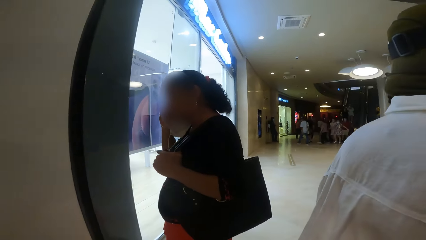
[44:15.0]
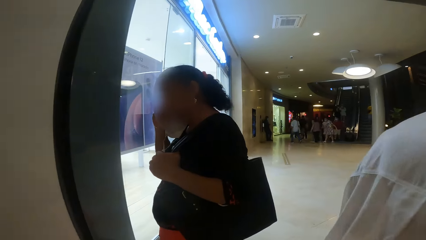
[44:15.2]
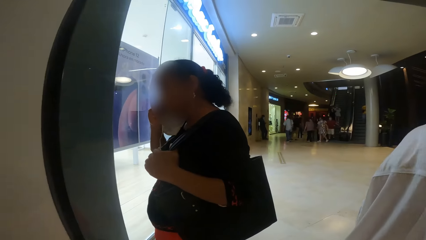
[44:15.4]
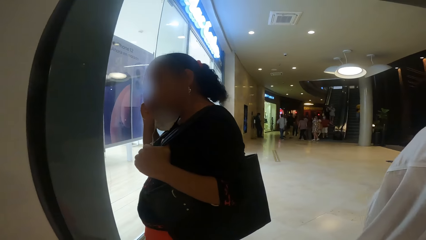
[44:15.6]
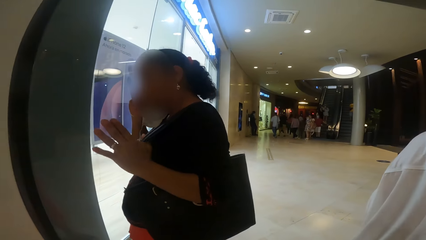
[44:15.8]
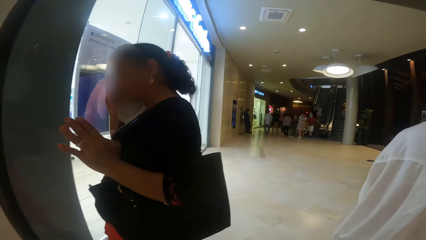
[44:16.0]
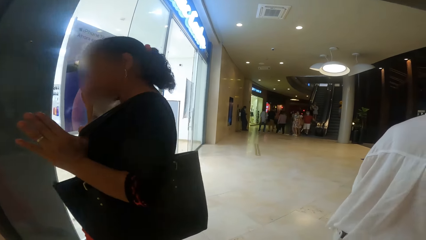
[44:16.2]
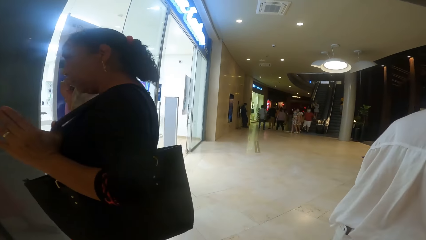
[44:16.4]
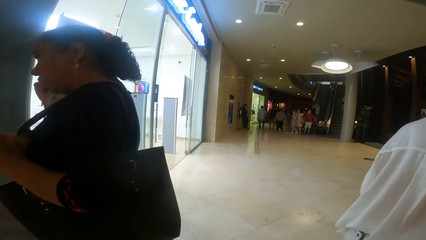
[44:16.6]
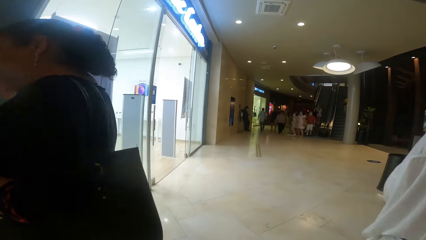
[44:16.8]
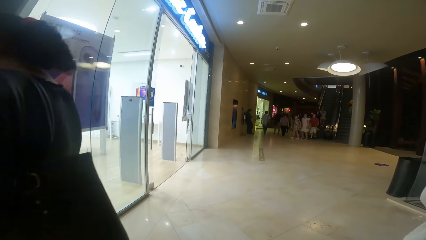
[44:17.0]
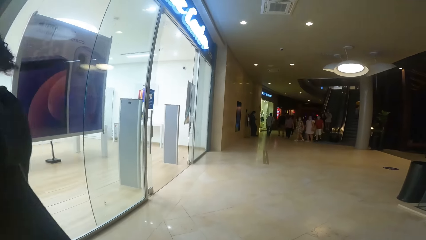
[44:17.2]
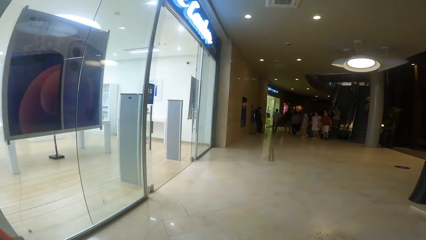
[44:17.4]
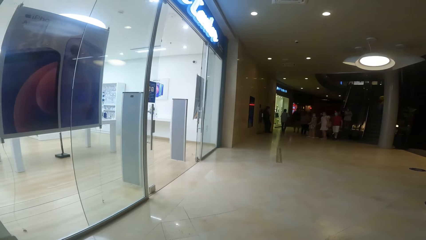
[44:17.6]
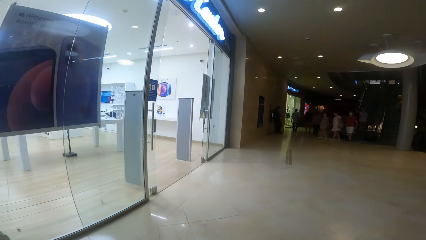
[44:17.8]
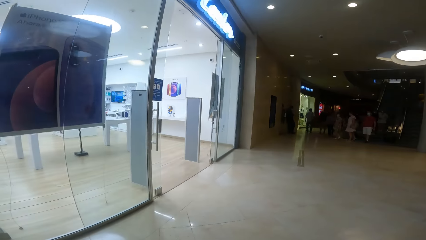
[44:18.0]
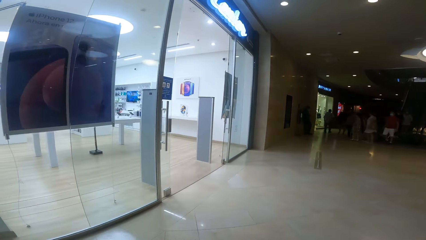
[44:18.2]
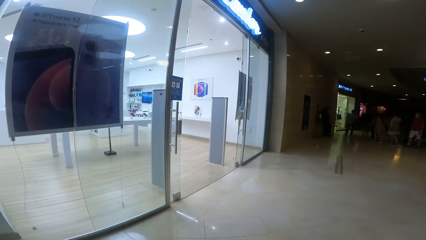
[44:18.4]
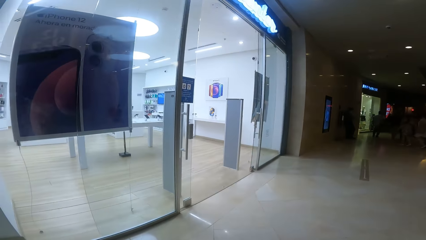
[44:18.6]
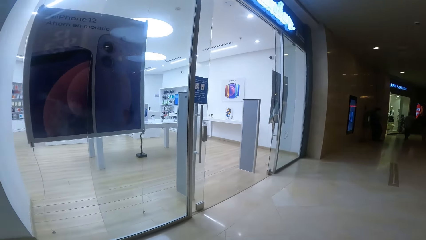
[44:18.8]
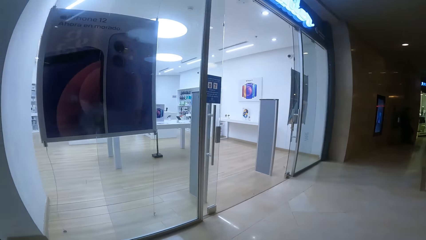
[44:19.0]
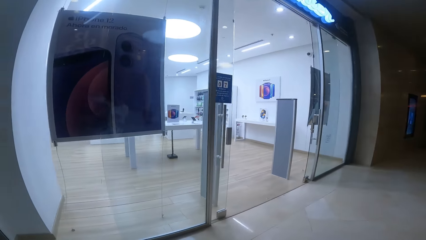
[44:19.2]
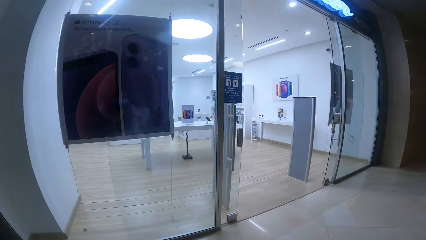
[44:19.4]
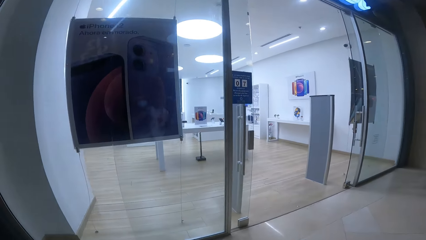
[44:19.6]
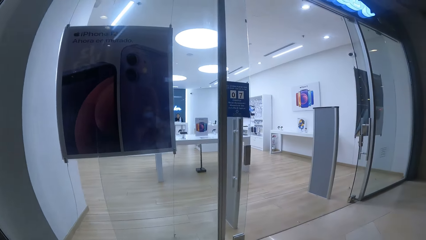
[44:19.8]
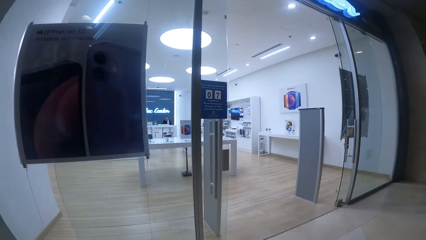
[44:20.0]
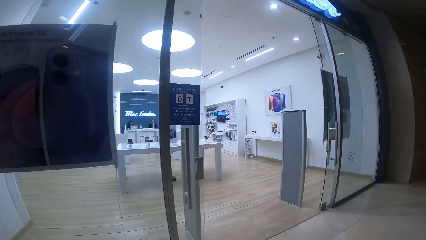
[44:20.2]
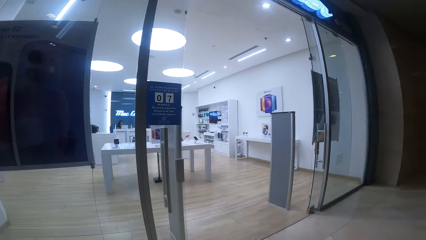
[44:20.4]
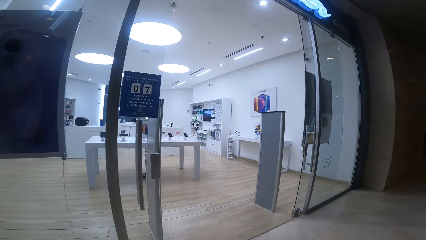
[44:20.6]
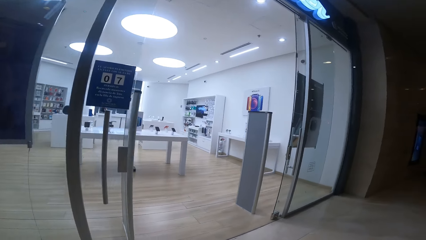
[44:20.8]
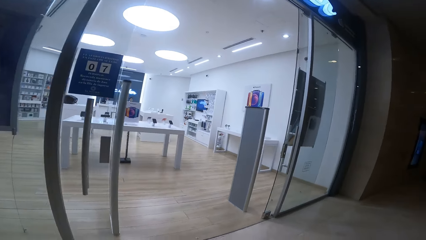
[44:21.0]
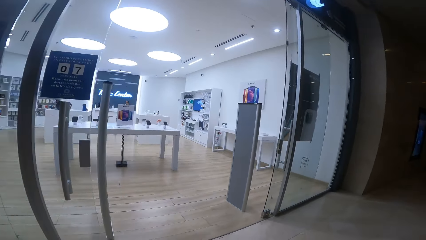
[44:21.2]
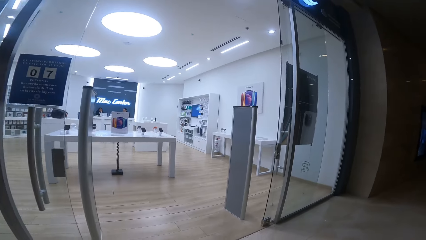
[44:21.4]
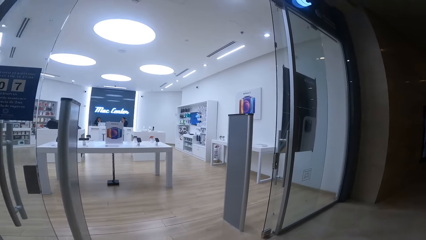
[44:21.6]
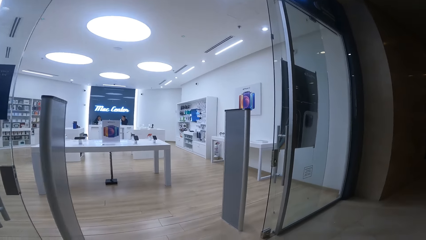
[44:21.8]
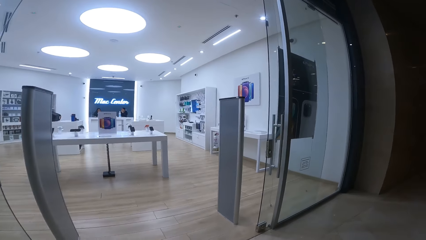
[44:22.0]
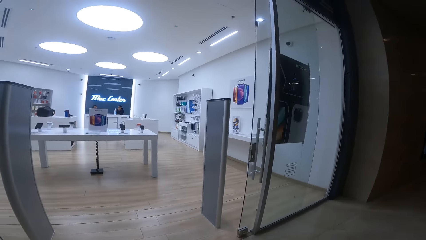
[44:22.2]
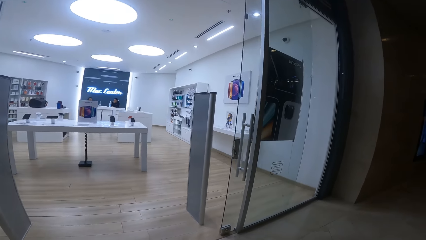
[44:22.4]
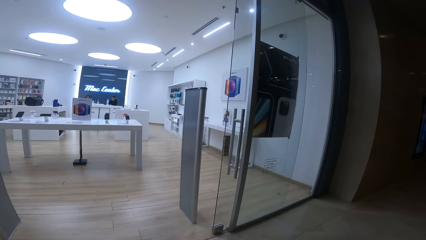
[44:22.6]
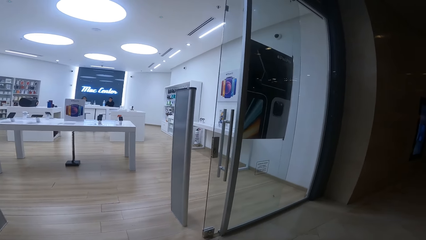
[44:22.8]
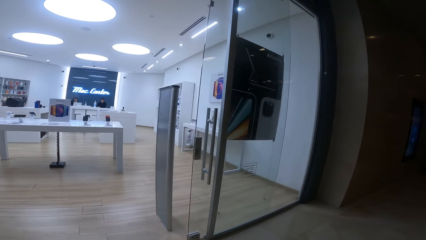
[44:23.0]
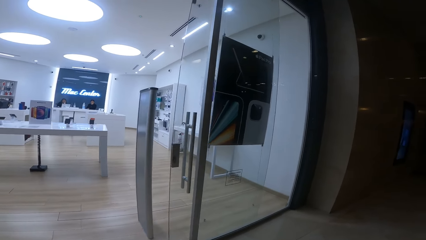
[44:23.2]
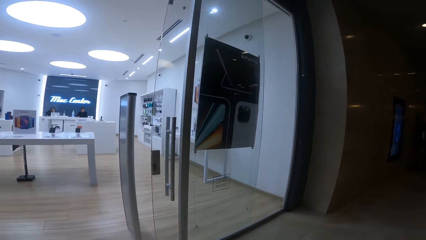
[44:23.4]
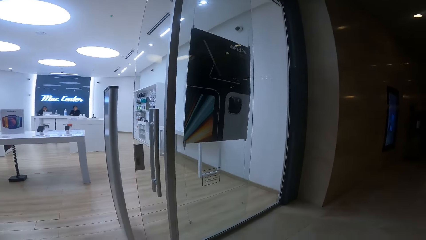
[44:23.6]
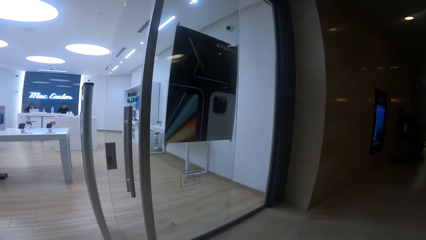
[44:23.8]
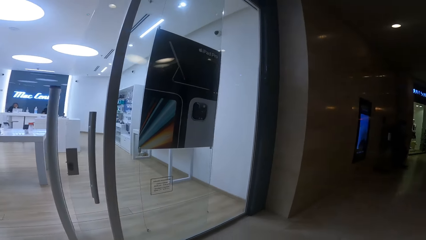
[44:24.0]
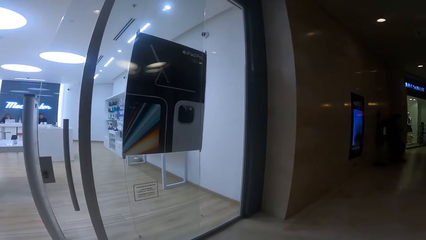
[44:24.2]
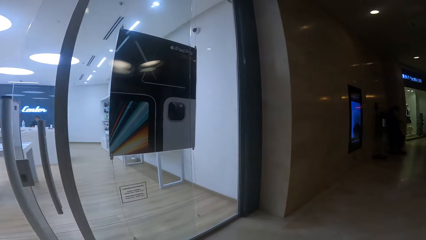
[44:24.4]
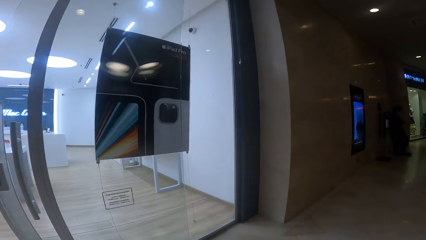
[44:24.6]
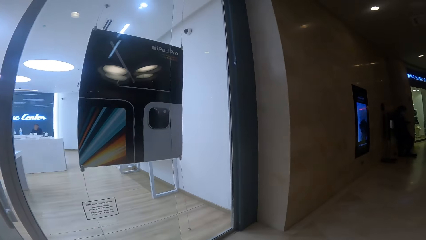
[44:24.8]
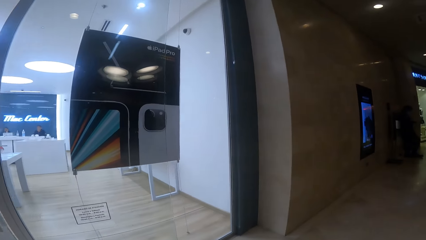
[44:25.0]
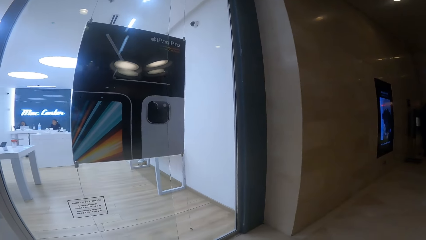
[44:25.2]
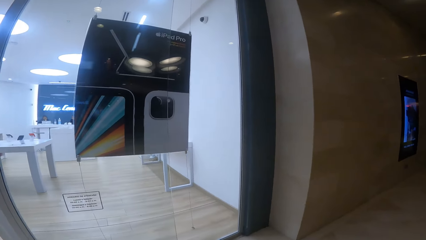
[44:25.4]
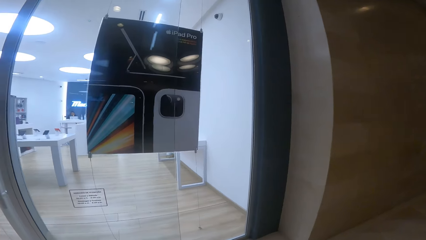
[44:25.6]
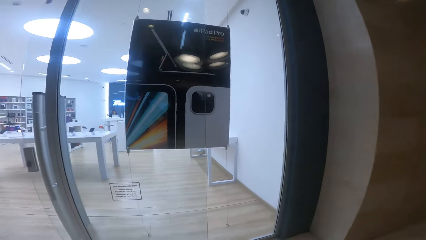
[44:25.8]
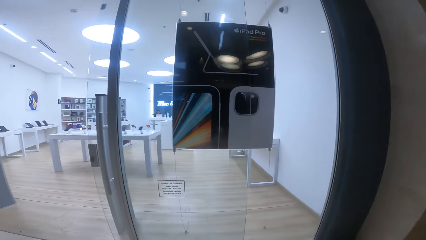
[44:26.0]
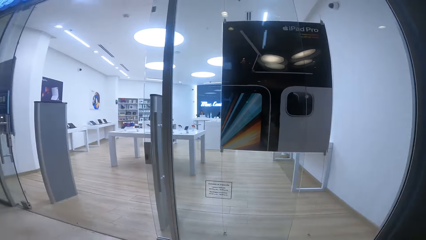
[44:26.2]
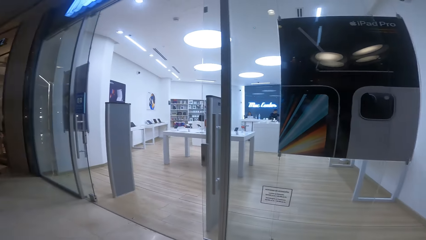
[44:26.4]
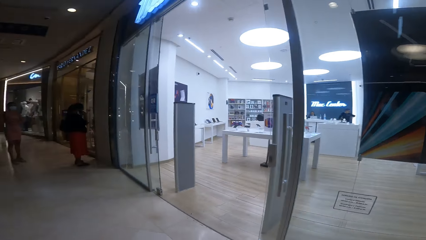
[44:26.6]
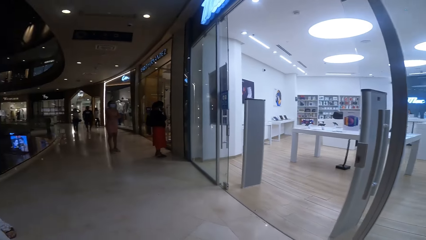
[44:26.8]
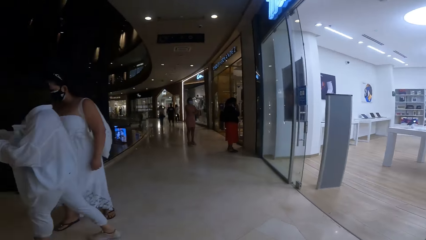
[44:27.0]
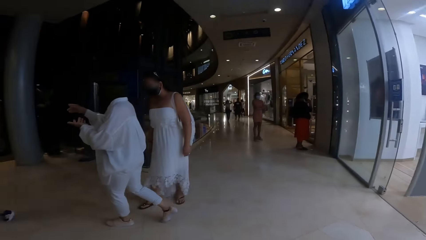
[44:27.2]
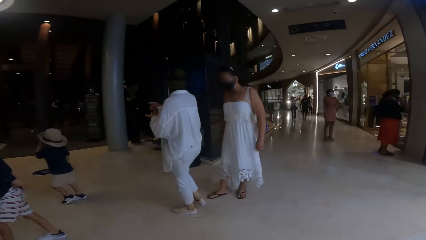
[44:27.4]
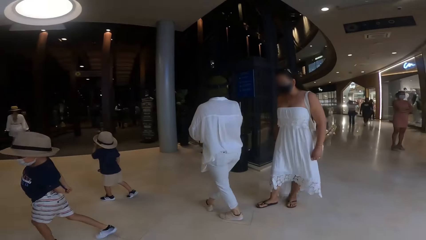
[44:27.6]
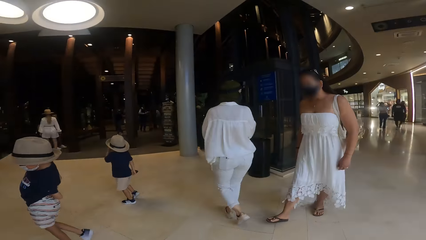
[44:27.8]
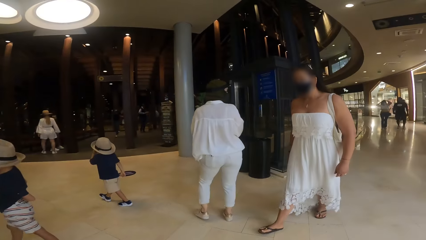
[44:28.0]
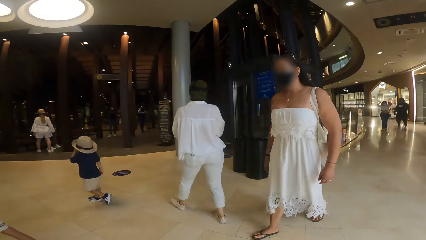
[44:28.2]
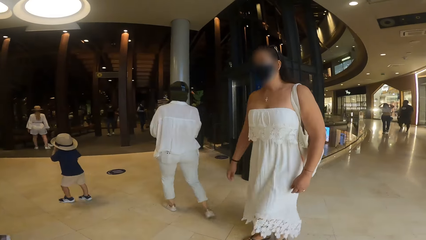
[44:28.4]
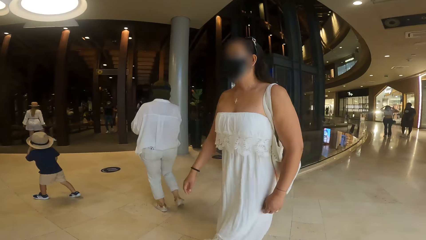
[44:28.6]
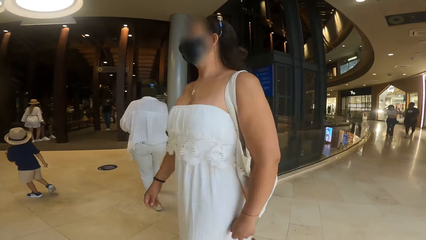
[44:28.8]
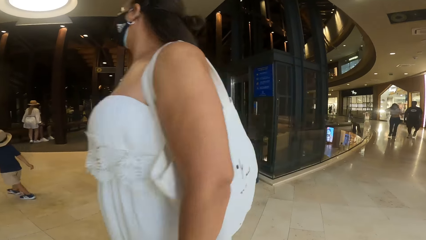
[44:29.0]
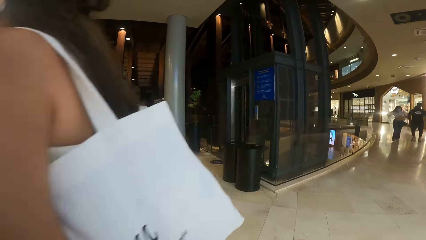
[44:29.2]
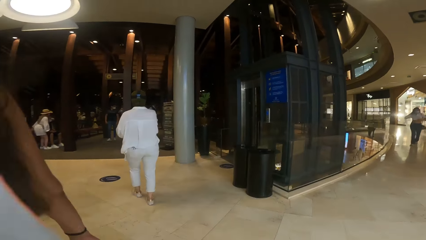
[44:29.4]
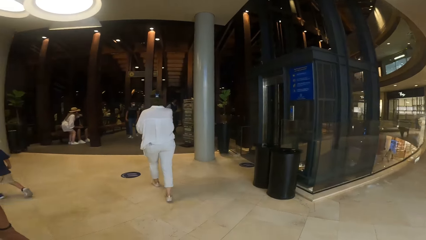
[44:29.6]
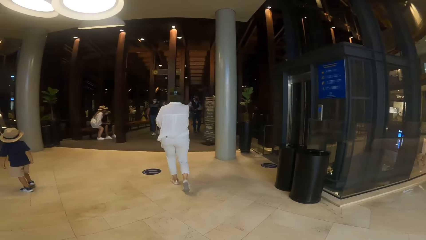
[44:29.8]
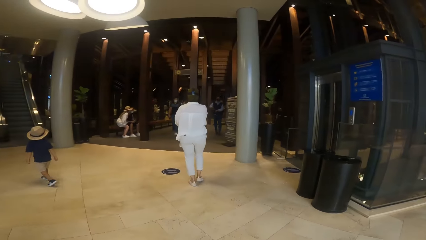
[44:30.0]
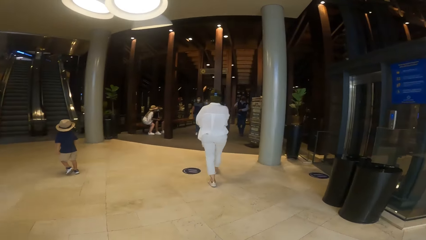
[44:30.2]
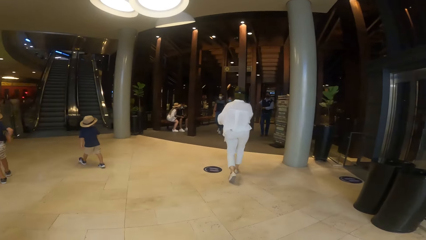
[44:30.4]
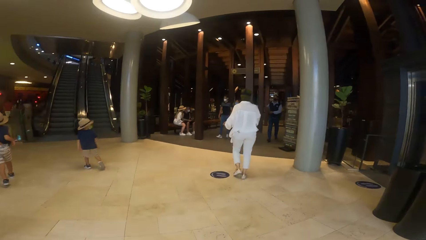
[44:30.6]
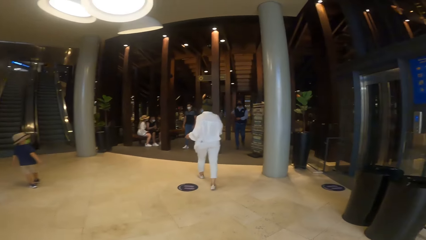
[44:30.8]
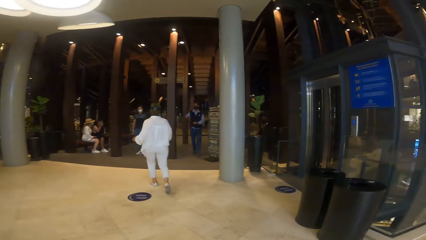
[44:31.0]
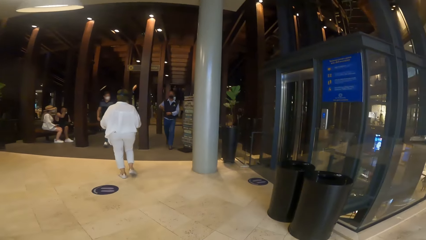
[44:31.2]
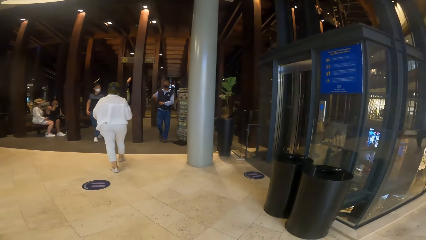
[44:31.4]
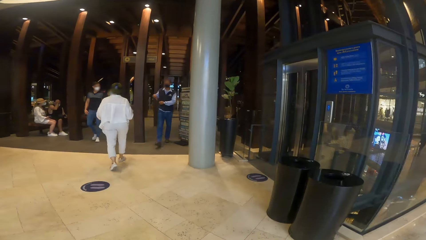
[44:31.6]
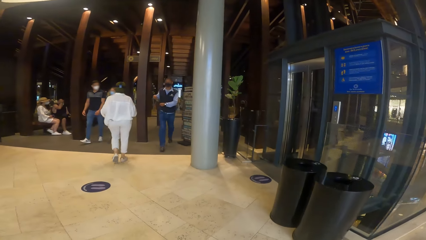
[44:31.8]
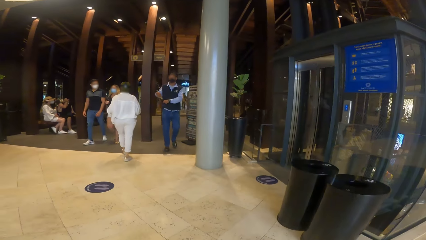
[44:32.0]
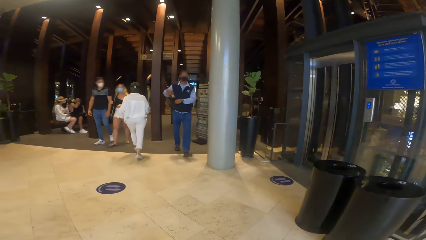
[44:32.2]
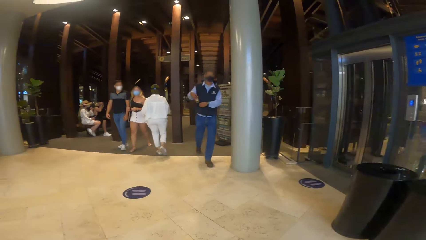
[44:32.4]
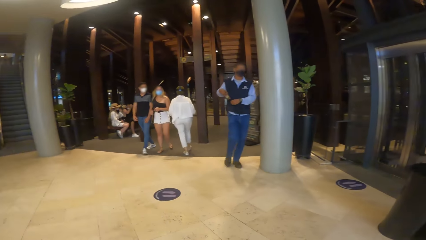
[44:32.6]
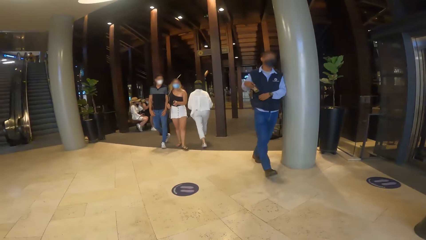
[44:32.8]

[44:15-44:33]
The camera wearer looks around.
